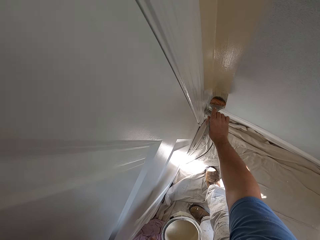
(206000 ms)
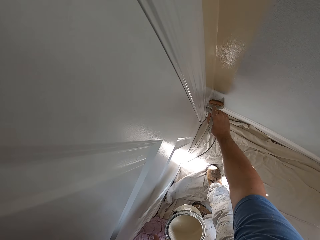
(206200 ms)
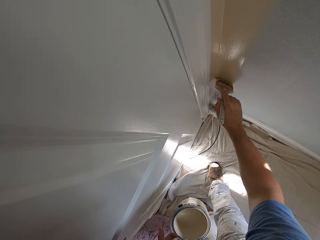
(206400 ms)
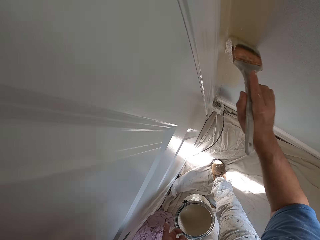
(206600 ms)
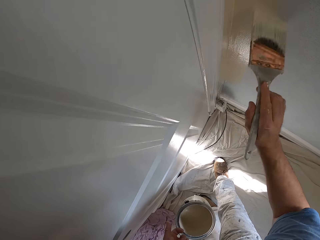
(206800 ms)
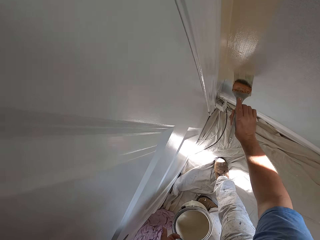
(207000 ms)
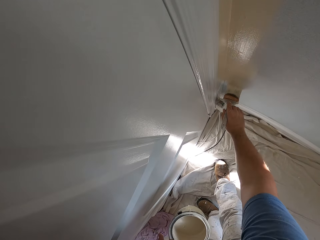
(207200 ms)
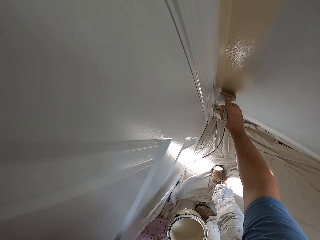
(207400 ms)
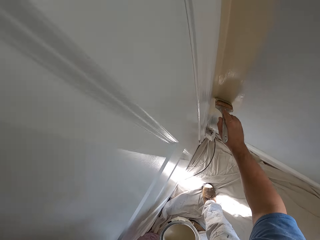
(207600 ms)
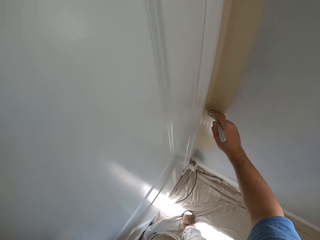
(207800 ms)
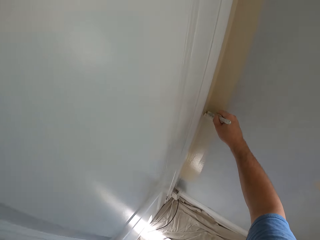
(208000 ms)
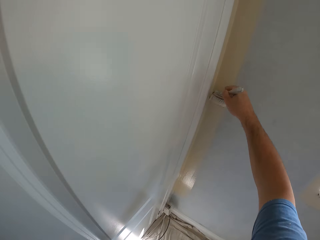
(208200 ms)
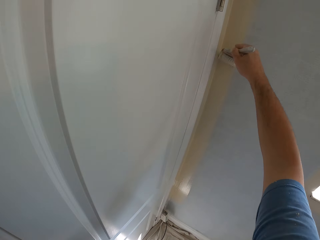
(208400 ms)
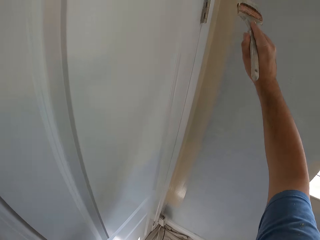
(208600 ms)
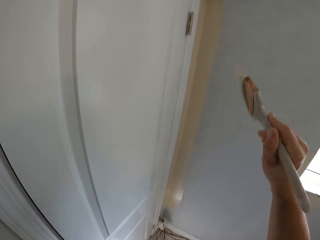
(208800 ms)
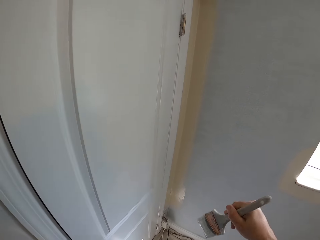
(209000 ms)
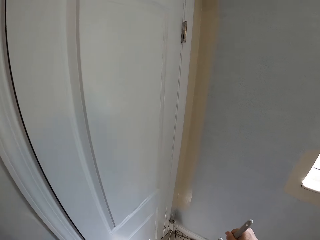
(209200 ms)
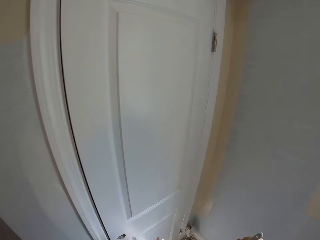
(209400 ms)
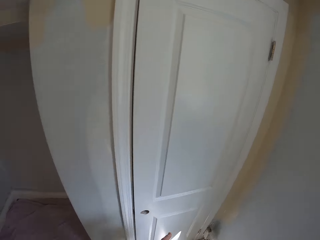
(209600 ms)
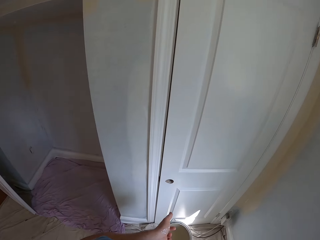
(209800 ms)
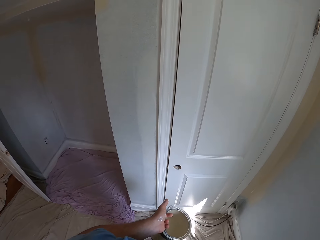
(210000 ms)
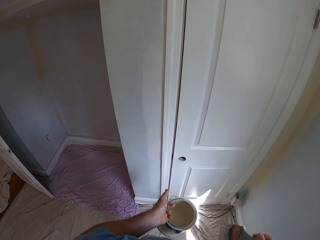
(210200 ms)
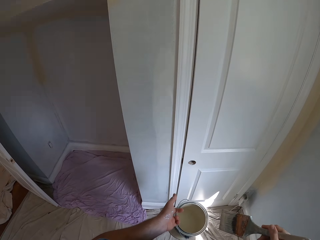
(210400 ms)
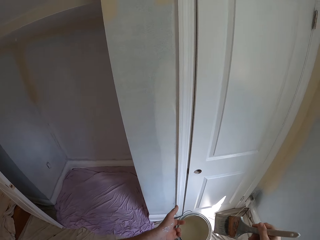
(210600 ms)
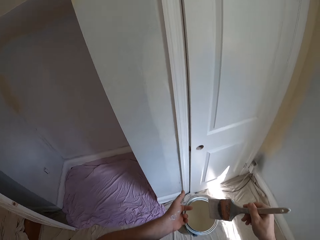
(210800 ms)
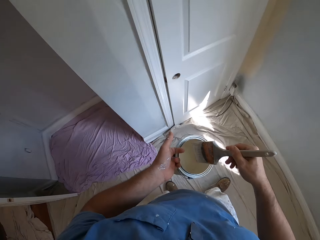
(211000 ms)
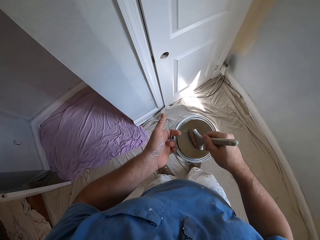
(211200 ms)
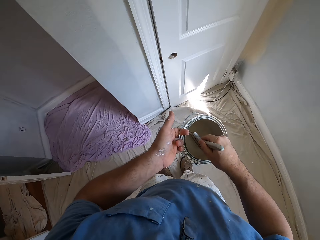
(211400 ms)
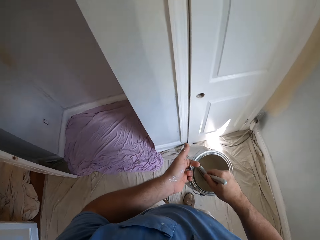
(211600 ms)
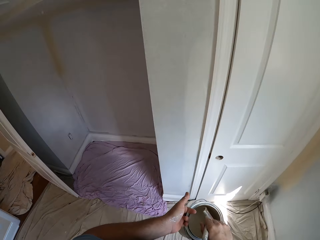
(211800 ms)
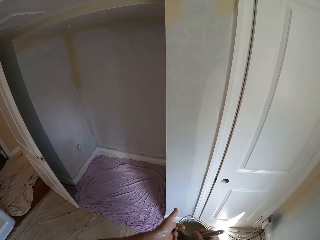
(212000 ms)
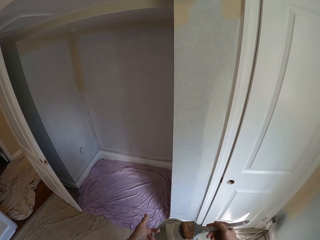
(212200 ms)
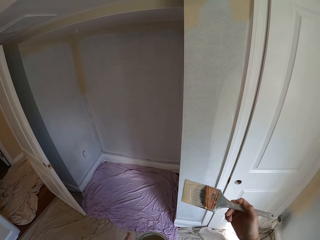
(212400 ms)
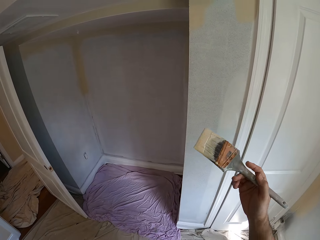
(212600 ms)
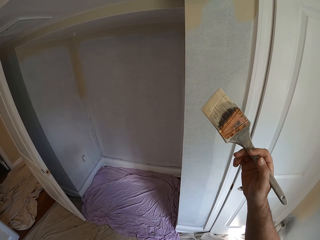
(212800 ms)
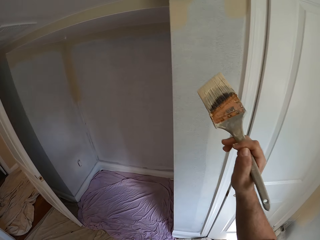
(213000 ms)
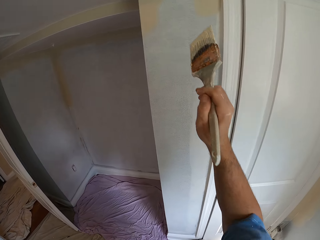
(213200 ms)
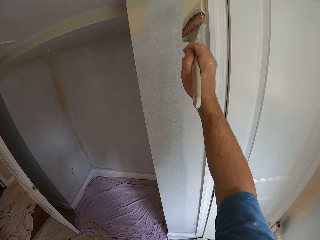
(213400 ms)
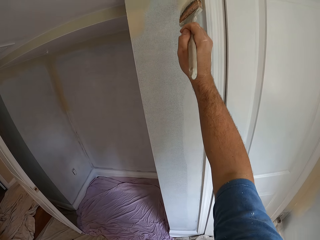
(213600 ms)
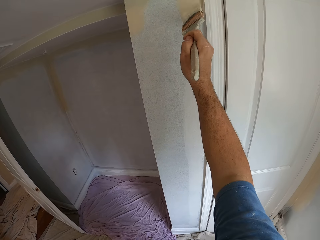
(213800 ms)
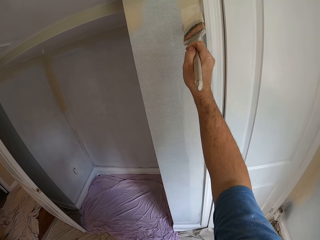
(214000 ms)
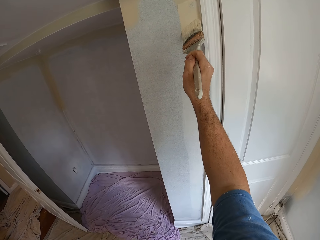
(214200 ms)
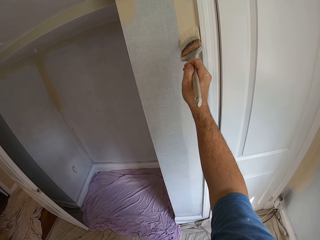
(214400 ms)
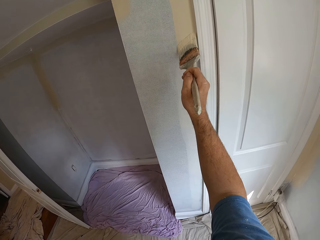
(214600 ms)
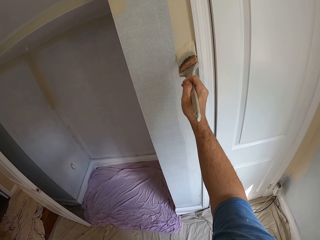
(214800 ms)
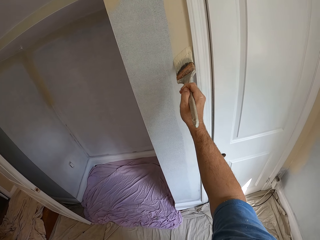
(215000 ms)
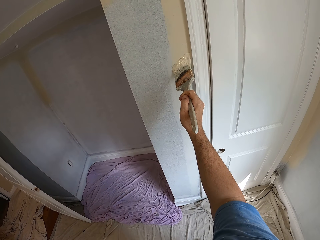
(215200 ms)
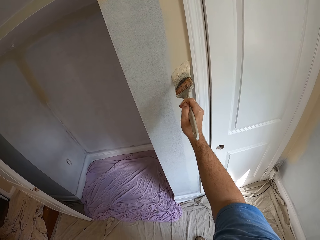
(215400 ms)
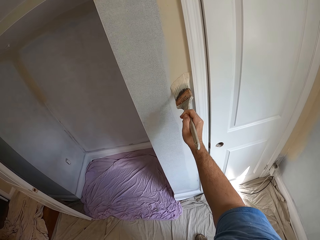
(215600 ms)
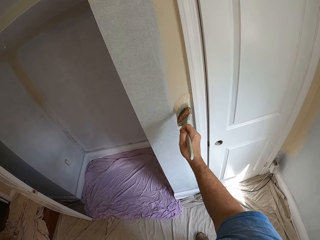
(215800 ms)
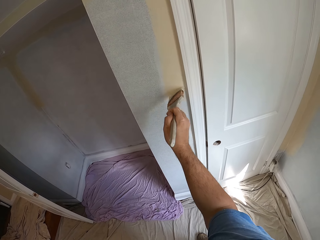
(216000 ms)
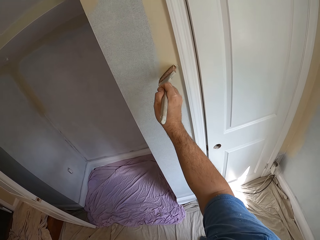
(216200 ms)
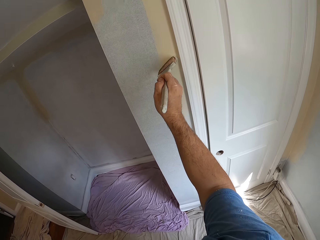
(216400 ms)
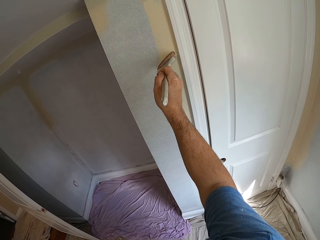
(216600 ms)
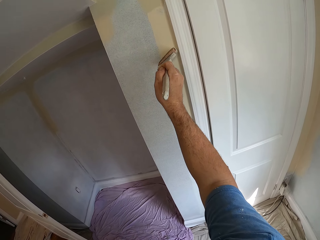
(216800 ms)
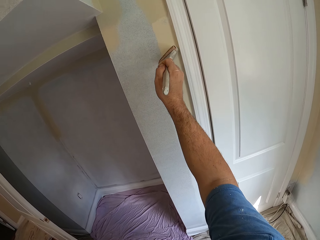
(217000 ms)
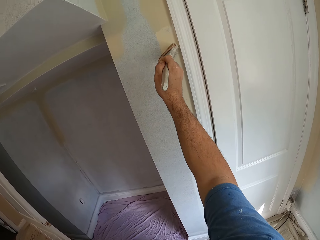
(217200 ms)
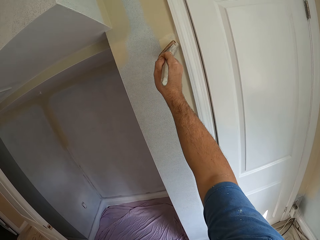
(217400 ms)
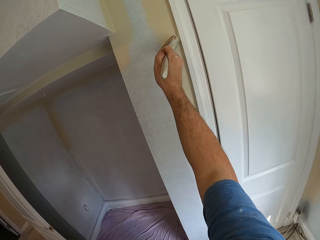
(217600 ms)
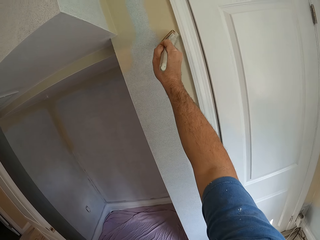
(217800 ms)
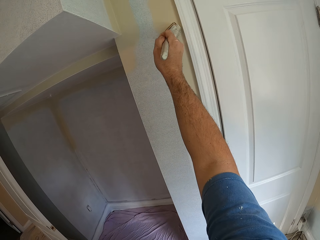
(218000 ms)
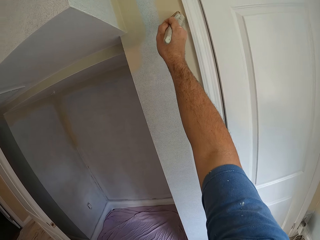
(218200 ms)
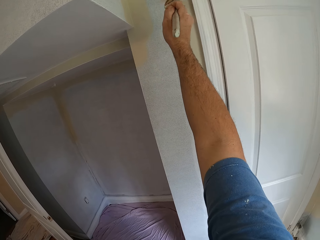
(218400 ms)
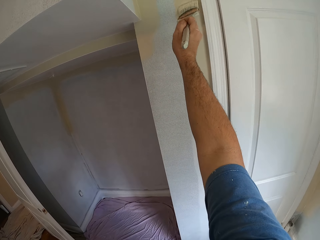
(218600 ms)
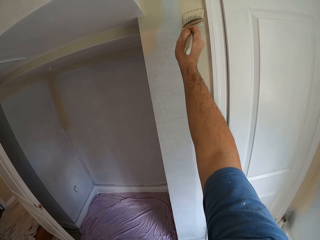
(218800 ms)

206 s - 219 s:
The camera wearer dips the paint brush into the paint container. They put the paint brush on a paint can. They paint the wall trim.

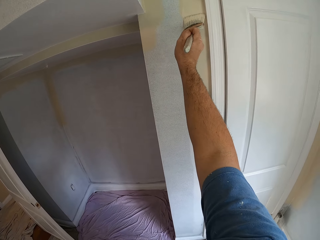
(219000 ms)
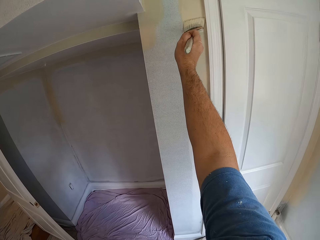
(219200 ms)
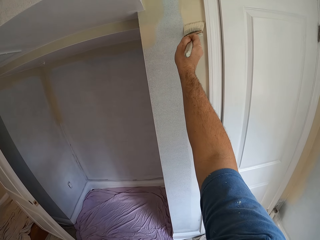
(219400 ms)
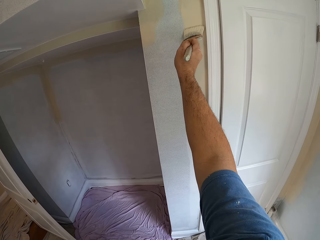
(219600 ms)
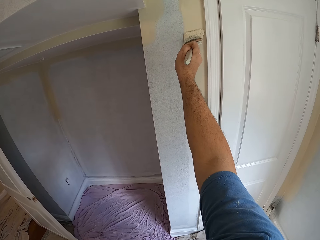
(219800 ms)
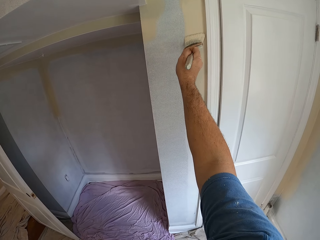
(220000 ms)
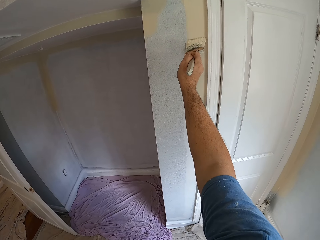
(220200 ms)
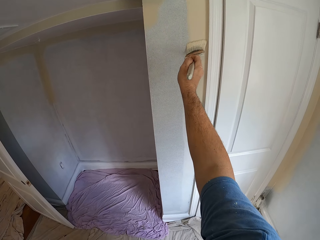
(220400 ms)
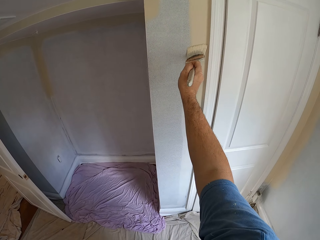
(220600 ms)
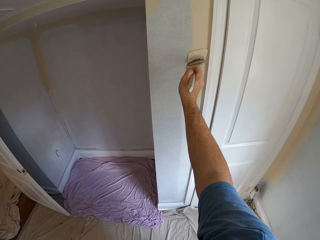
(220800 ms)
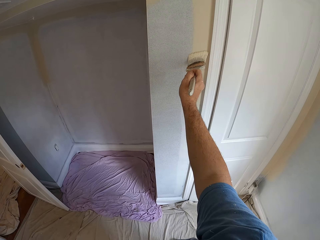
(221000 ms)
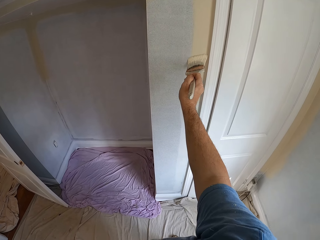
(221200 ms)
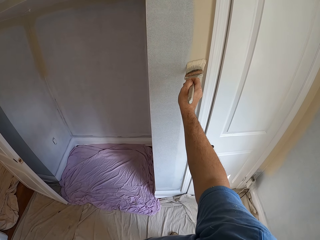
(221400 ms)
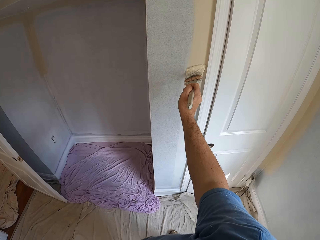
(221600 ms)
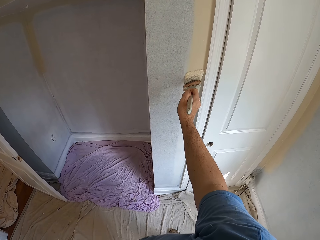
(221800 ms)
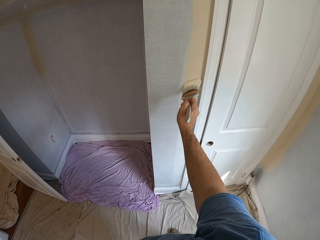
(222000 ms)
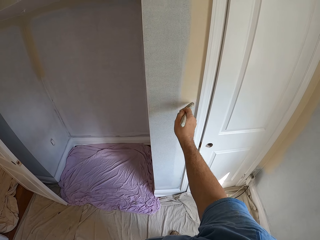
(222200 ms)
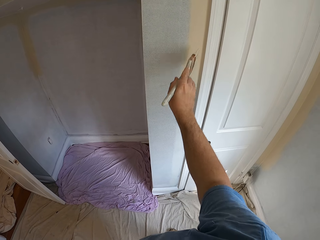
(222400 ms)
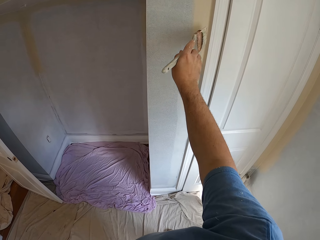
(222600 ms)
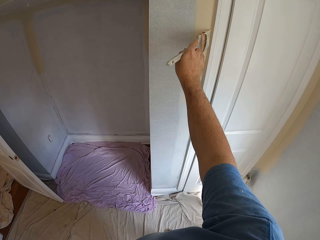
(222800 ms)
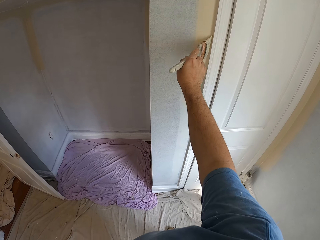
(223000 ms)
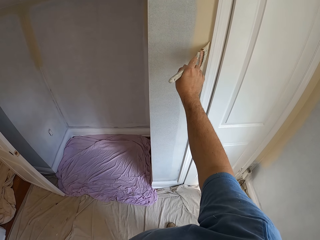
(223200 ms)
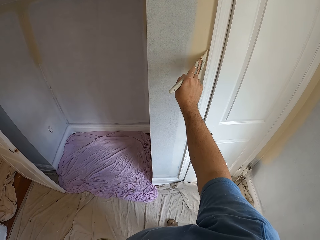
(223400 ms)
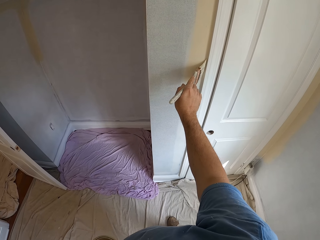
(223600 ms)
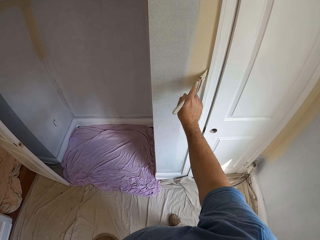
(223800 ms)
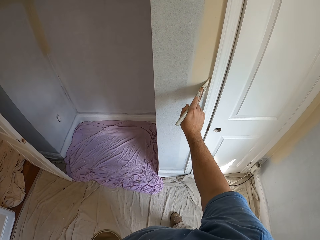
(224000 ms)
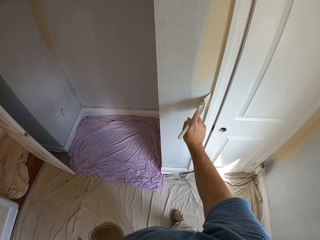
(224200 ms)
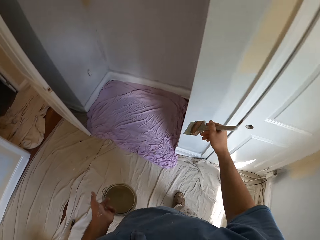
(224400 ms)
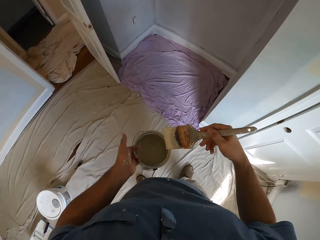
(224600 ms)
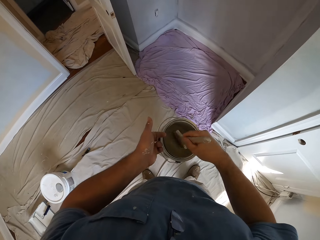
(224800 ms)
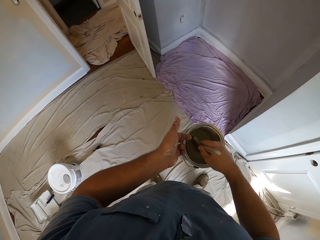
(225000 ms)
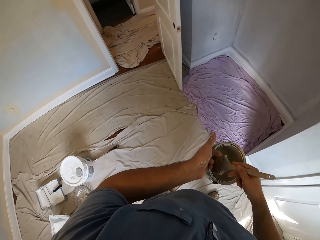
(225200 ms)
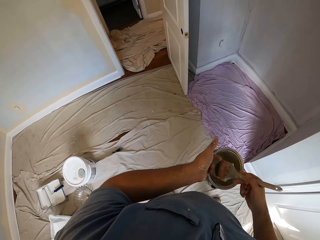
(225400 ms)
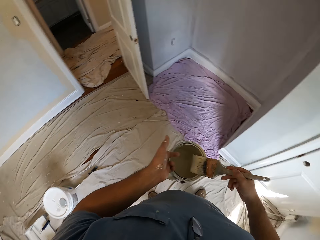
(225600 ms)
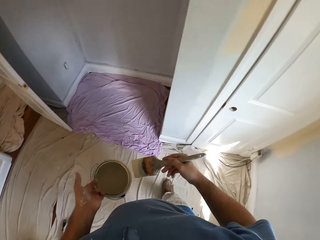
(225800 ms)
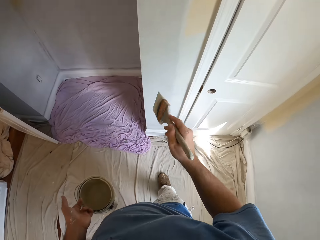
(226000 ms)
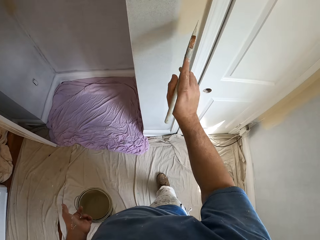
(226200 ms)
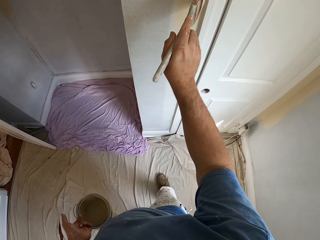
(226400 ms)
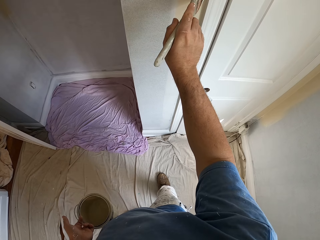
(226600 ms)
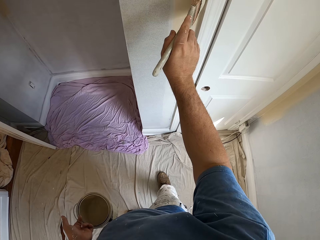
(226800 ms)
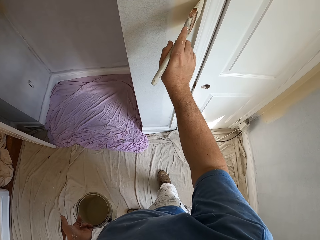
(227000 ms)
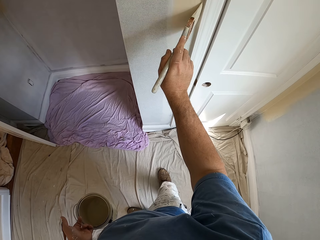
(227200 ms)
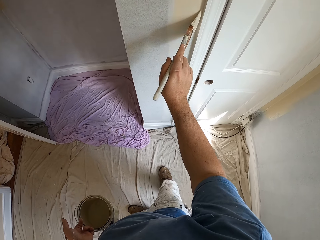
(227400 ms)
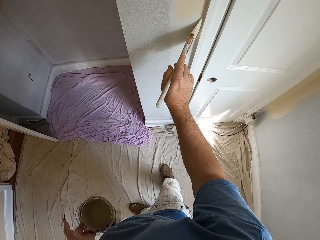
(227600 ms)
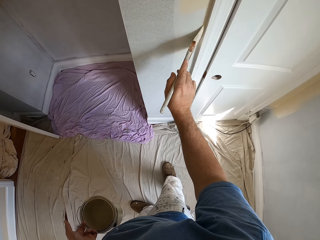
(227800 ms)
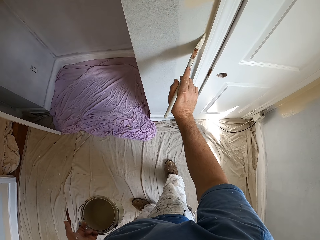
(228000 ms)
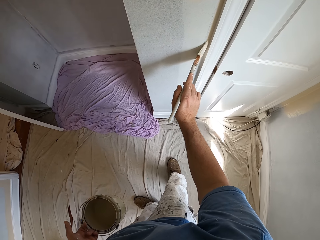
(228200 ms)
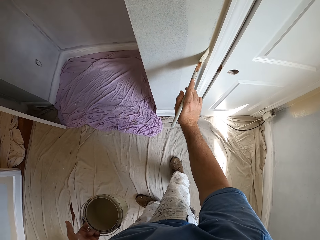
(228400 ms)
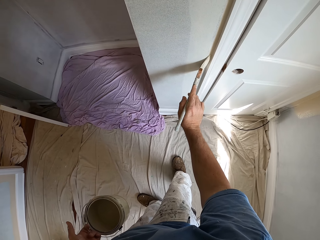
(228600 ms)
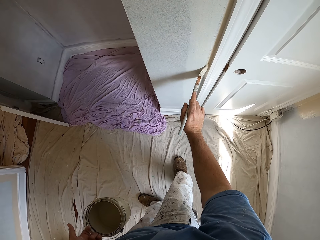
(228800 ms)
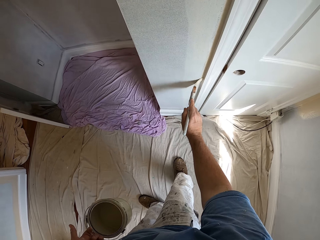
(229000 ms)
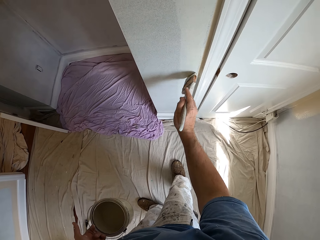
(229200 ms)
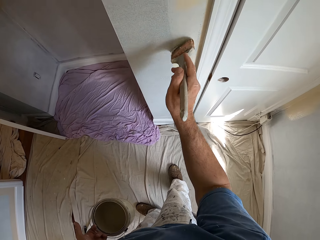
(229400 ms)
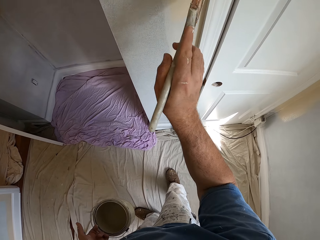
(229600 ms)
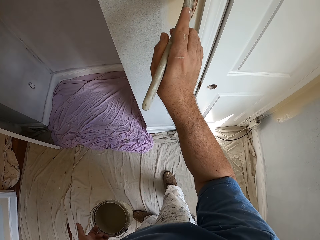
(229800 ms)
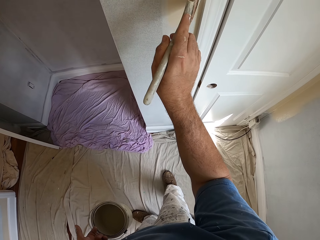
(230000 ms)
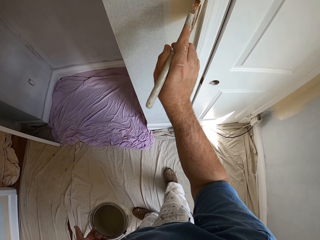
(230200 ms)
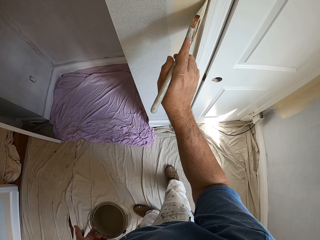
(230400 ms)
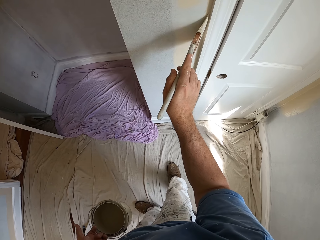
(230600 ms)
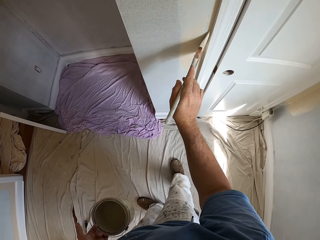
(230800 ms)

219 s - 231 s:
The camera wearer dips the paint brush into the paint container. They rub the paint brush on the edge of the paint container. They paint the wall trim.
